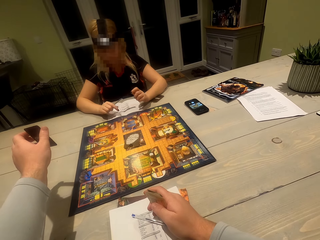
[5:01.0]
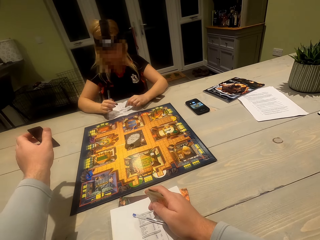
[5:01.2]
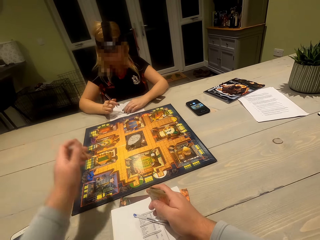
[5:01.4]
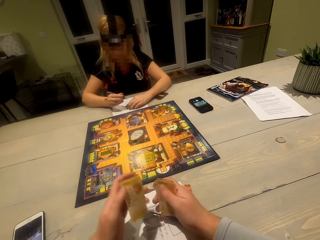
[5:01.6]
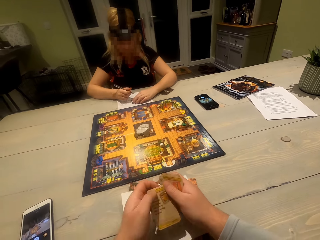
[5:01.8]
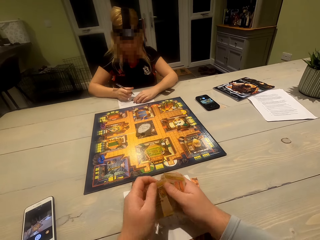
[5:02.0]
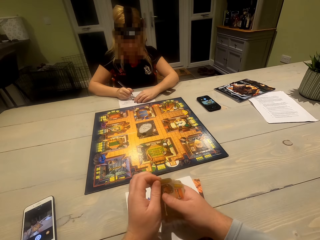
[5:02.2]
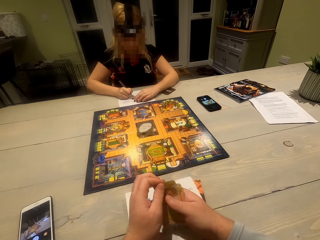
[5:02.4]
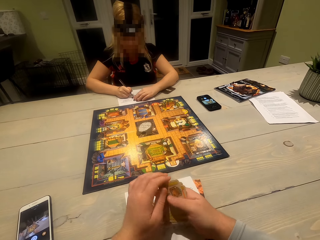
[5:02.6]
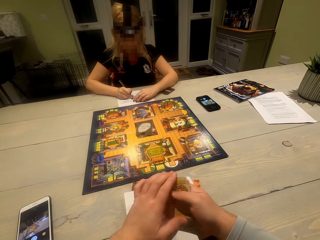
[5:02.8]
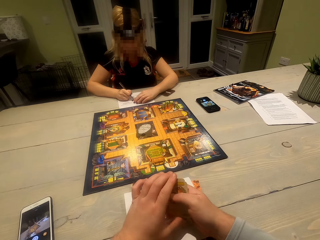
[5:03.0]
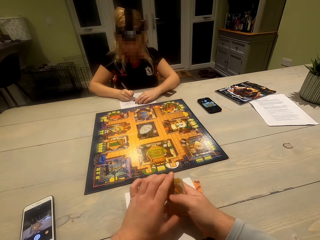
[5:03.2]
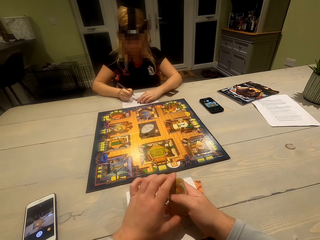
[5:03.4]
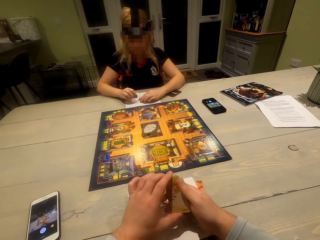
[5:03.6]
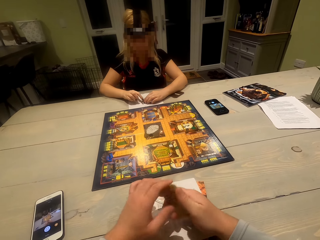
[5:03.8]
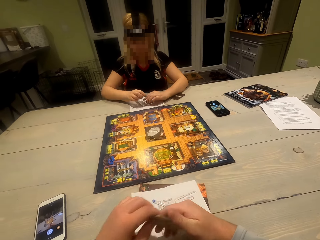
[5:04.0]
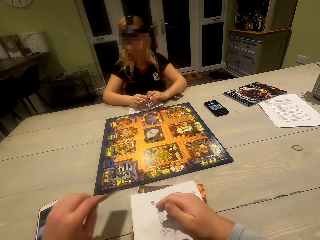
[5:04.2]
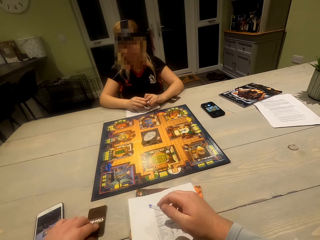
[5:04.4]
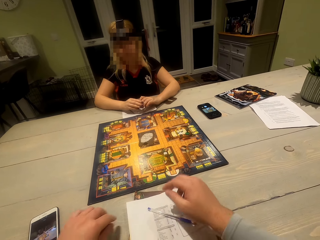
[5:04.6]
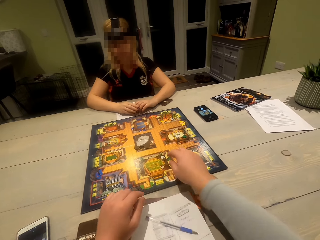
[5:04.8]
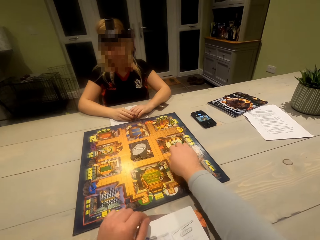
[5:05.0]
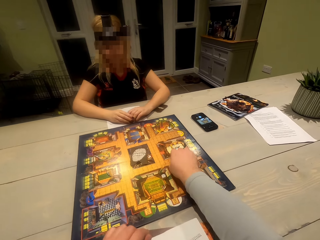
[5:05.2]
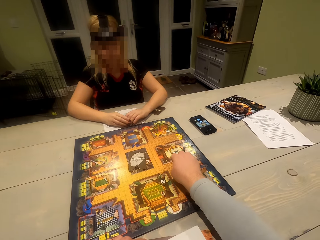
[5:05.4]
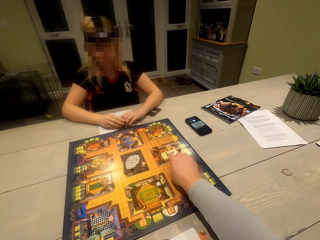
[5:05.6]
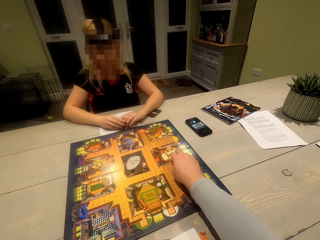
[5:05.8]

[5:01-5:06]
The camera wearer drops the cards on the table.

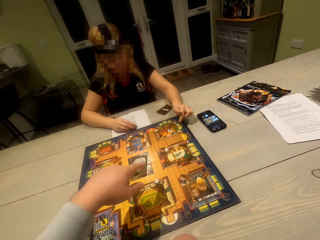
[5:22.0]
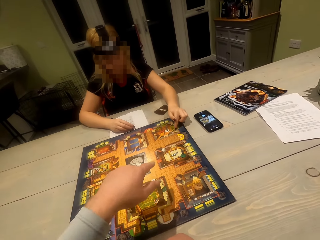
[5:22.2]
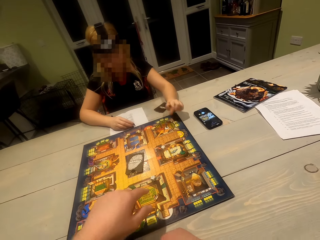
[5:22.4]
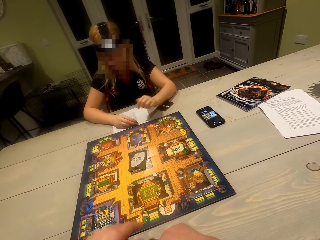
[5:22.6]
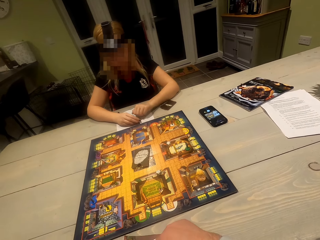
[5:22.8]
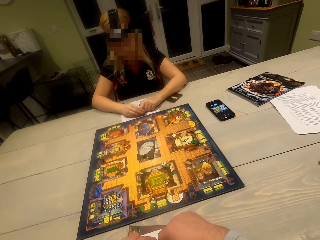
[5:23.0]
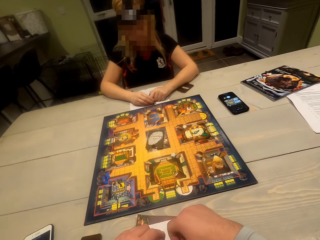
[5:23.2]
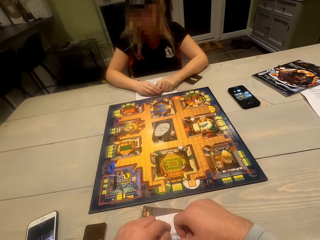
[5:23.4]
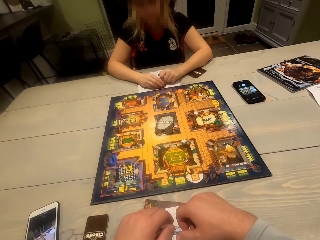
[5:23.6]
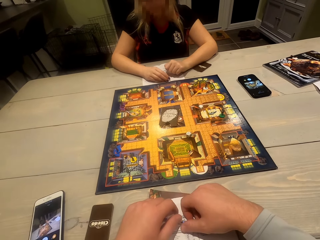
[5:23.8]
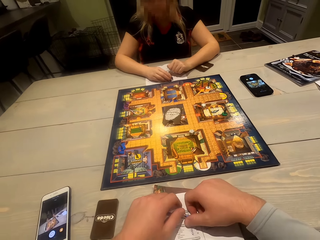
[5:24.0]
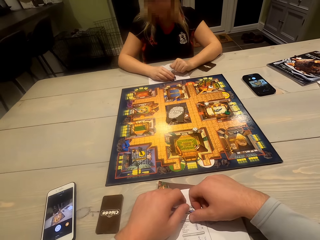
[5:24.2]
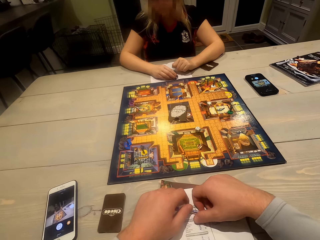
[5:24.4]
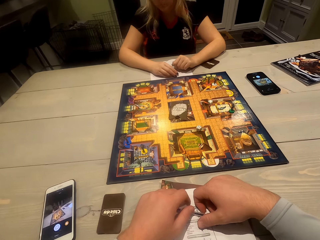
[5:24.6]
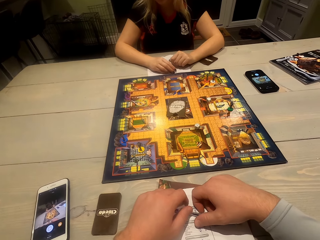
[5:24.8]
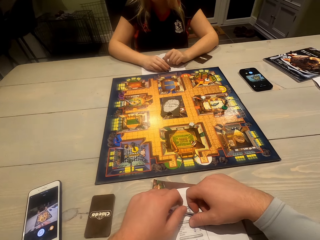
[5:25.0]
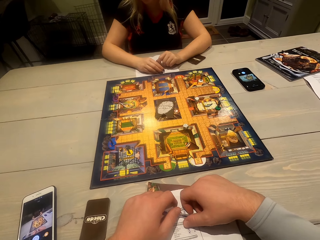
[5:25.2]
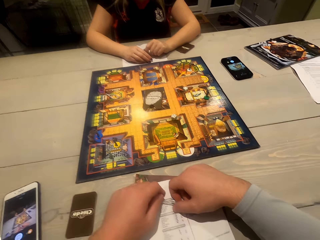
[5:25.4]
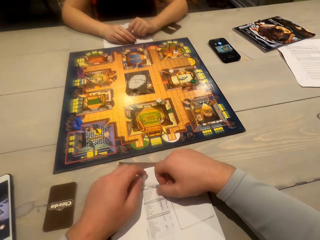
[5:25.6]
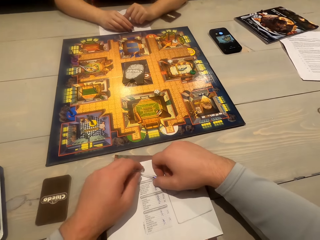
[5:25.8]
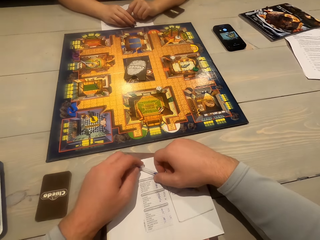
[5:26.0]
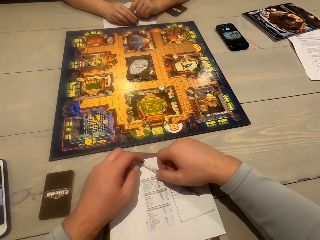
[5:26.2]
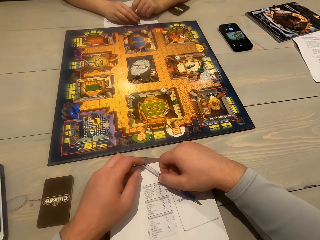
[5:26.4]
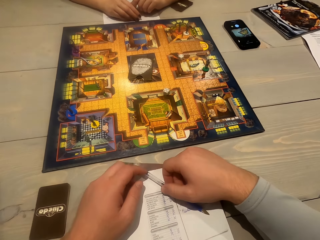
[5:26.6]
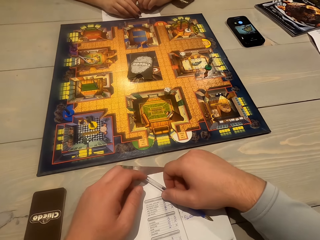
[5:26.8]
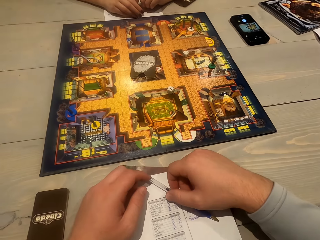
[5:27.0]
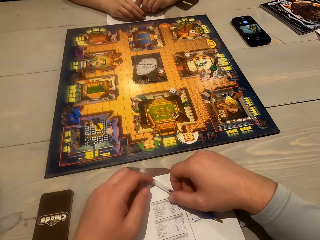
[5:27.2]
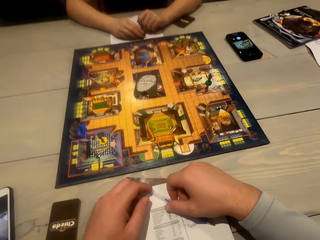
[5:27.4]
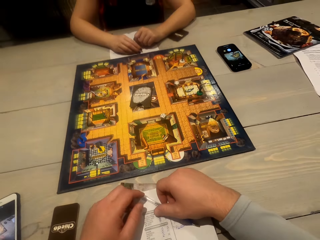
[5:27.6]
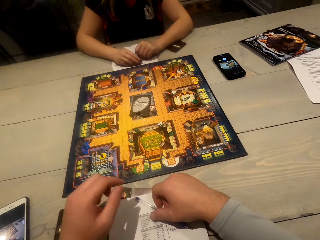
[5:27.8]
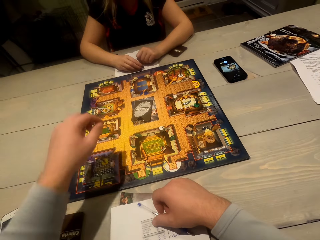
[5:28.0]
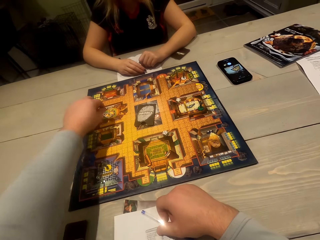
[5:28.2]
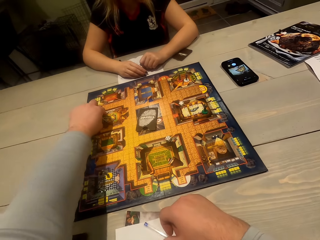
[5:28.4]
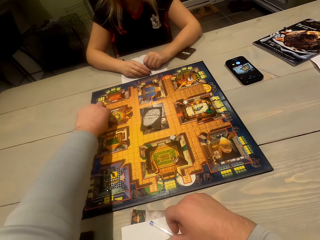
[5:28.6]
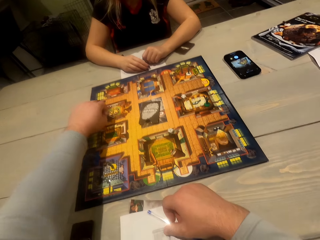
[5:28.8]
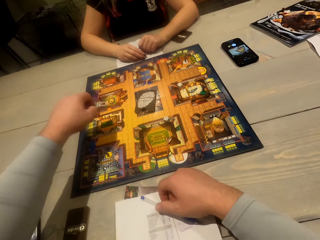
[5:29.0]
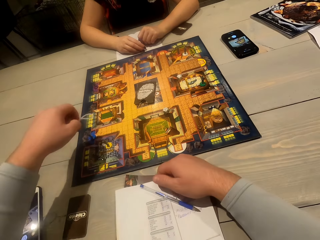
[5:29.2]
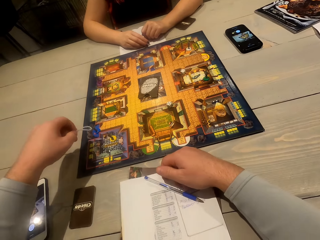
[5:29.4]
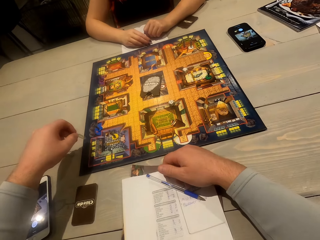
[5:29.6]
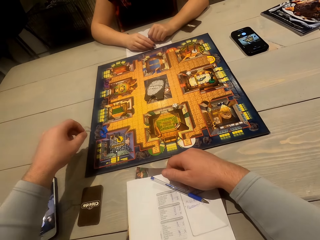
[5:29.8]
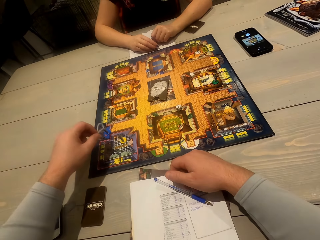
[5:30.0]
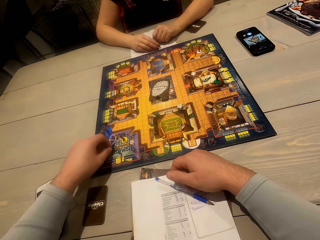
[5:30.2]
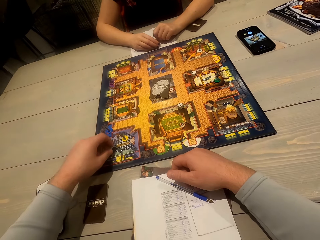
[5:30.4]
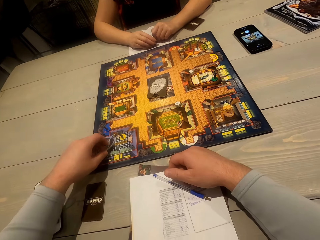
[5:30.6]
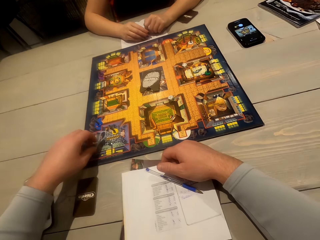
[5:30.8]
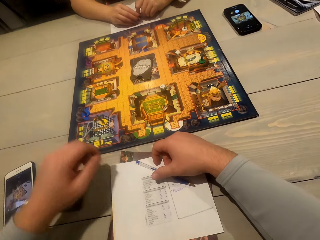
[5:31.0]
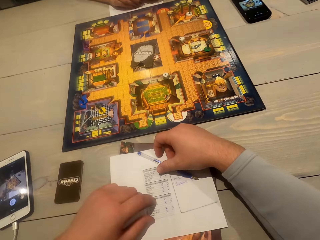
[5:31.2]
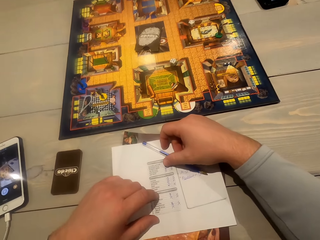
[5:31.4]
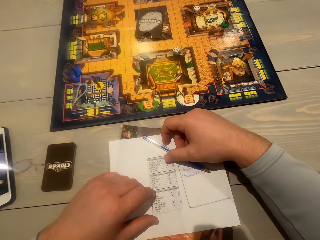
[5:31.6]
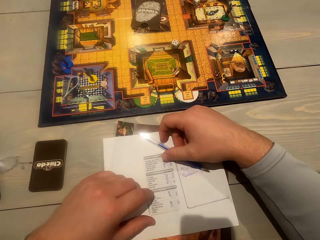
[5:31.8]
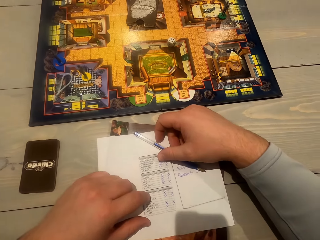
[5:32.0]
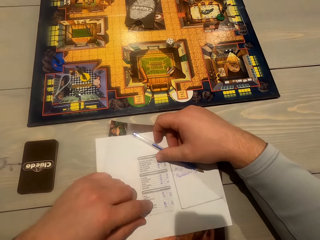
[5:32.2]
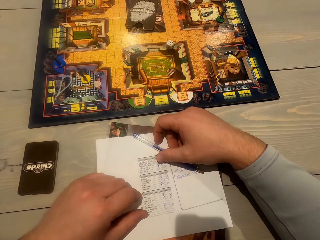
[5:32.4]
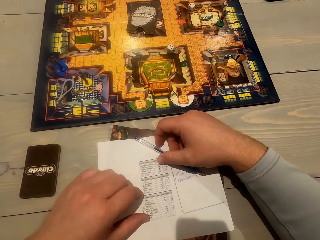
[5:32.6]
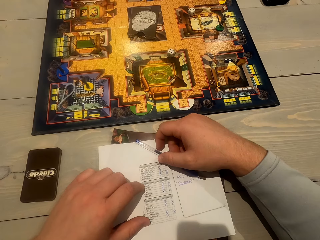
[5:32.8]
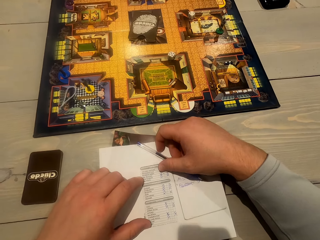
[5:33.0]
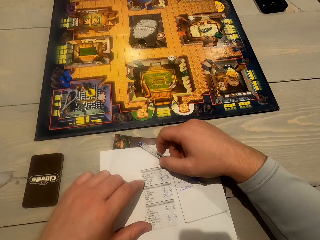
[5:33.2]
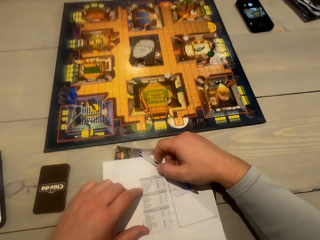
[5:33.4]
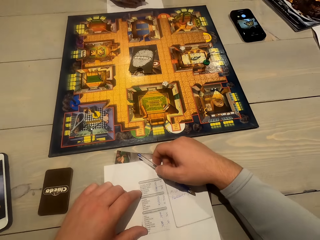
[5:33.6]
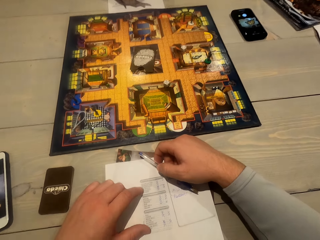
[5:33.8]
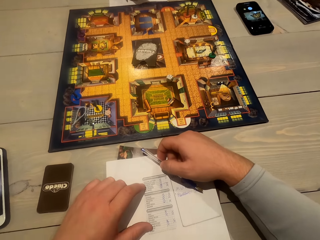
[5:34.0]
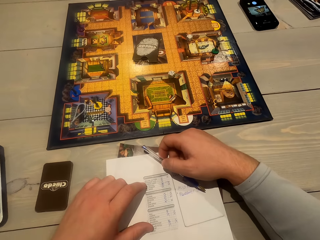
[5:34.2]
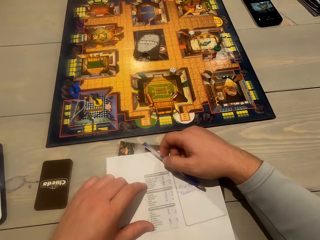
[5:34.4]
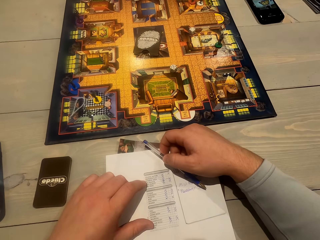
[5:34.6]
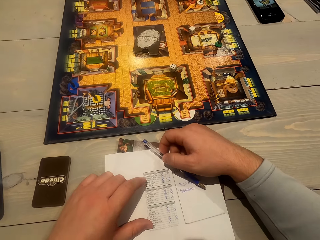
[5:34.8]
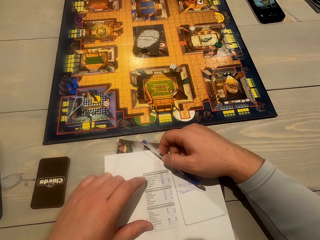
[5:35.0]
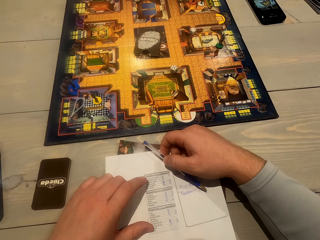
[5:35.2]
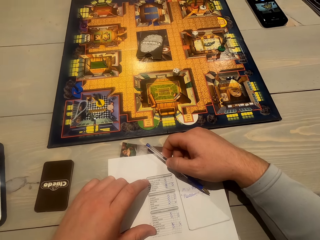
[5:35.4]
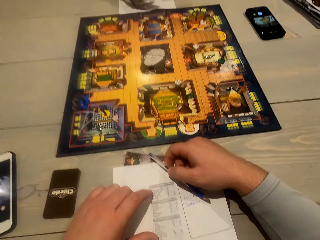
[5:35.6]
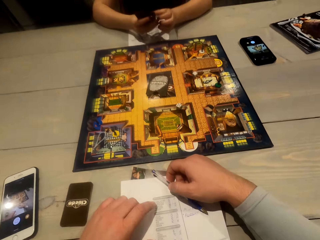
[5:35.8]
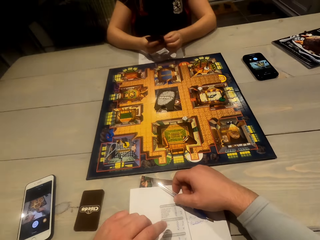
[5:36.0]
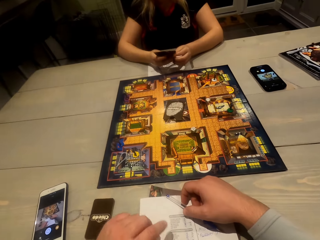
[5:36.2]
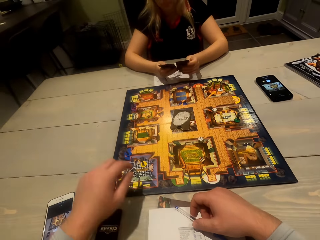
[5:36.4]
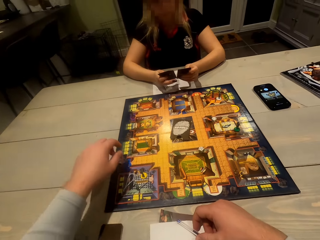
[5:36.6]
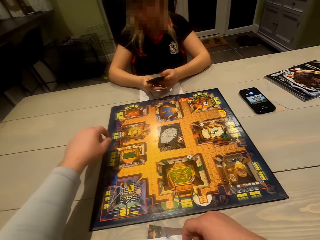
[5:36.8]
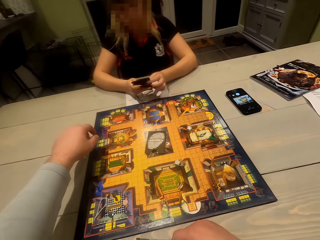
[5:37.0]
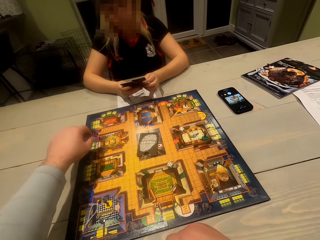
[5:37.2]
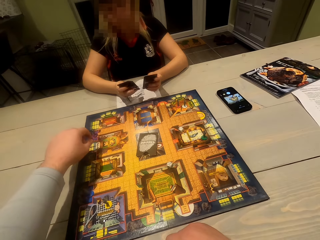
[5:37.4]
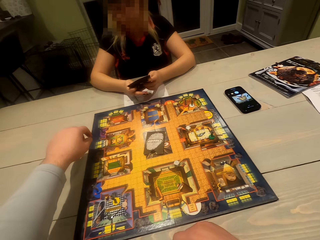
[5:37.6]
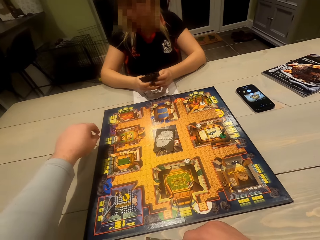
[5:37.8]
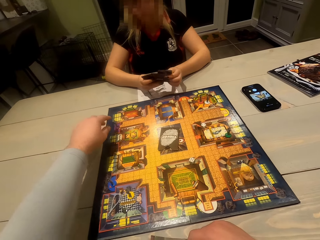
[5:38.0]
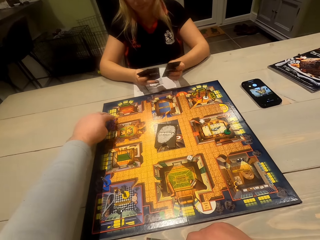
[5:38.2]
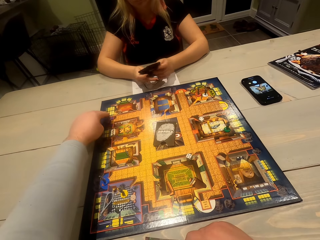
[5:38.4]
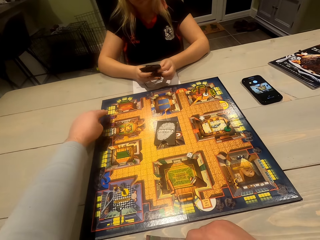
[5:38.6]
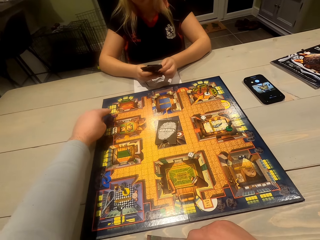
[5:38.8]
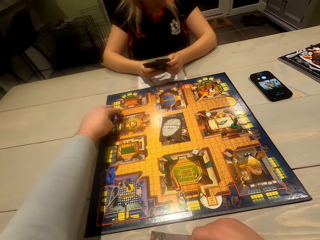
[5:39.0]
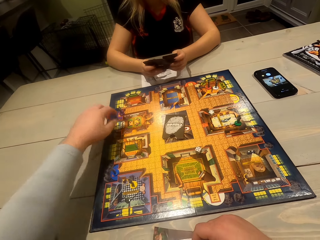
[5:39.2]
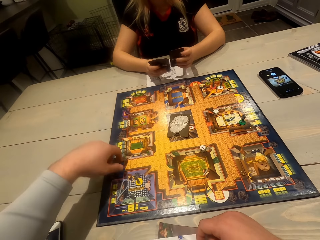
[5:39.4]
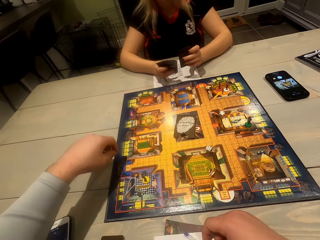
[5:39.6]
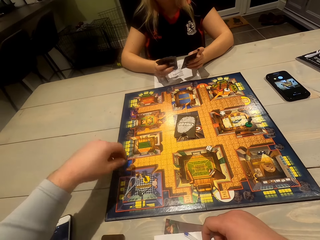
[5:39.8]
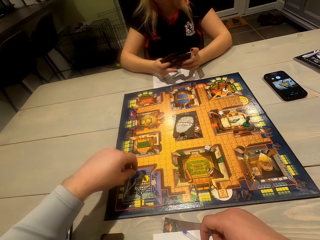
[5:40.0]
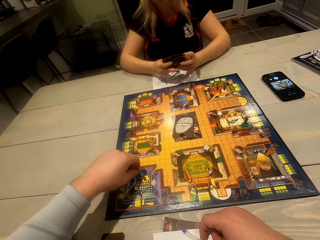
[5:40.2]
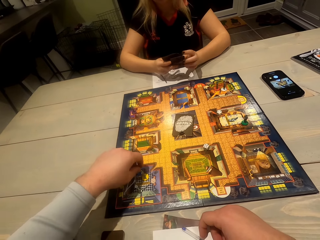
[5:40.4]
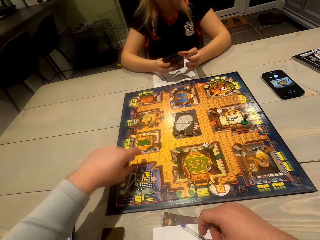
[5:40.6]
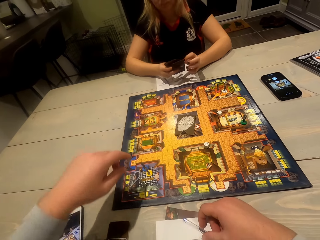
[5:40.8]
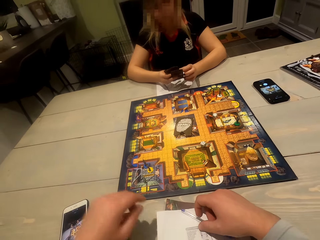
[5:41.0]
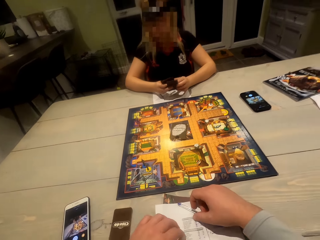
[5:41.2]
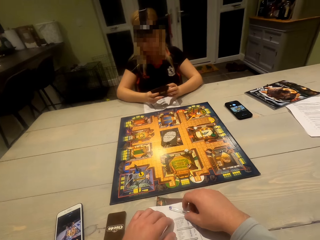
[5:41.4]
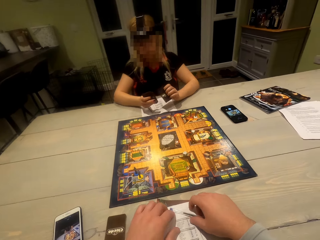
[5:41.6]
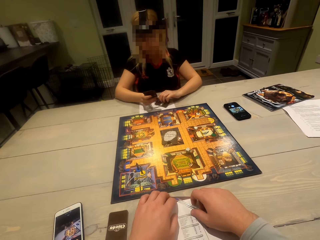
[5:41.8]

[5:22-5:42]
The camera wearer interacts with a lady. They look at the board game, look around, hold a pen, pick something, drop something, and look around. The lady shuffles cards and plays the board game. The camera wearer moves a character on the playing board.
